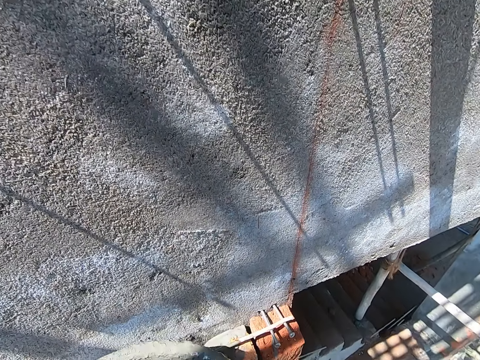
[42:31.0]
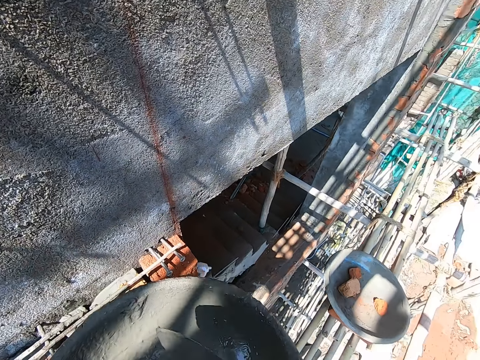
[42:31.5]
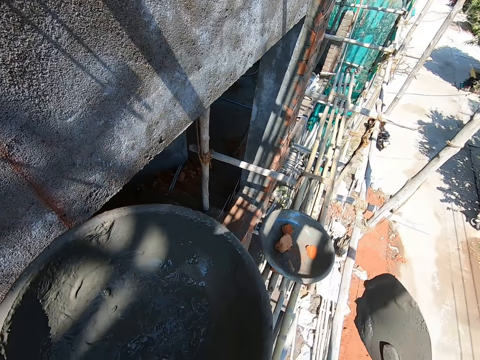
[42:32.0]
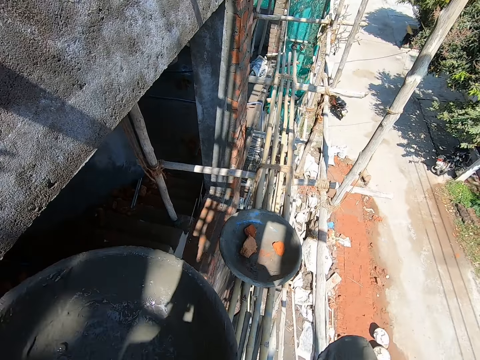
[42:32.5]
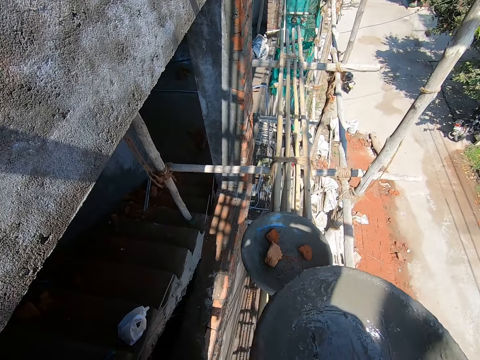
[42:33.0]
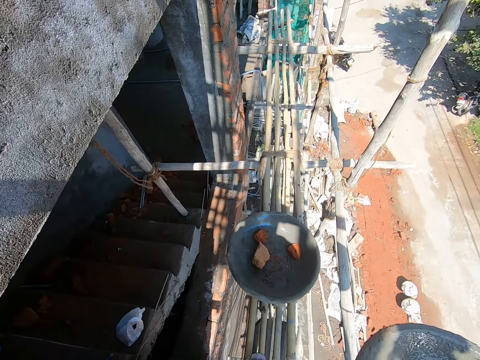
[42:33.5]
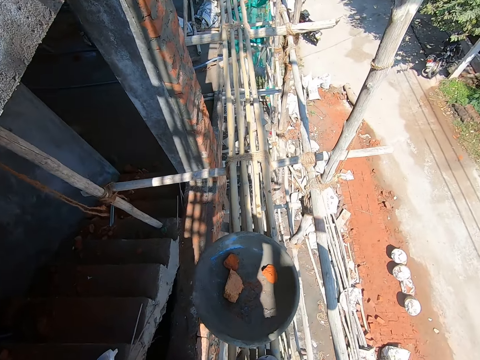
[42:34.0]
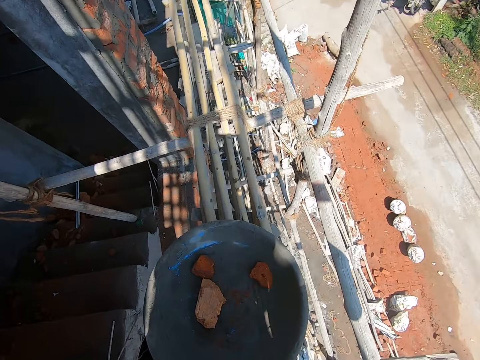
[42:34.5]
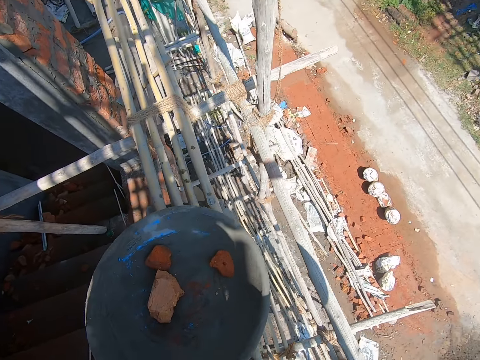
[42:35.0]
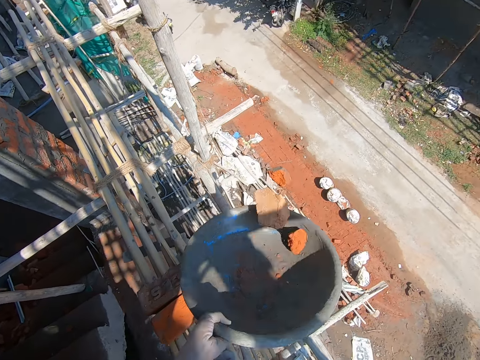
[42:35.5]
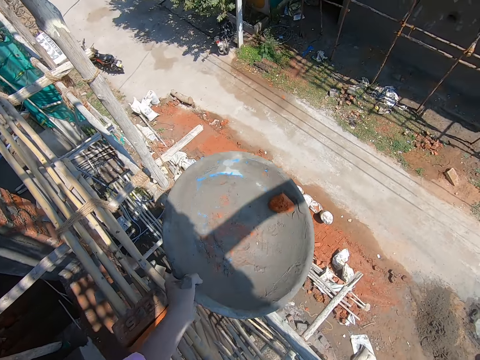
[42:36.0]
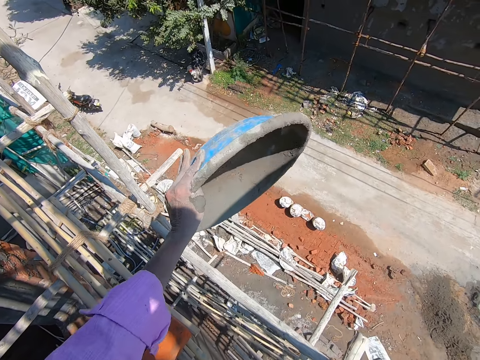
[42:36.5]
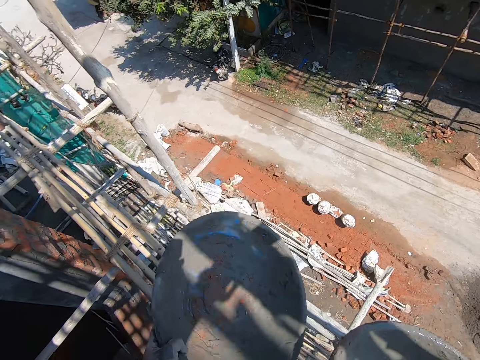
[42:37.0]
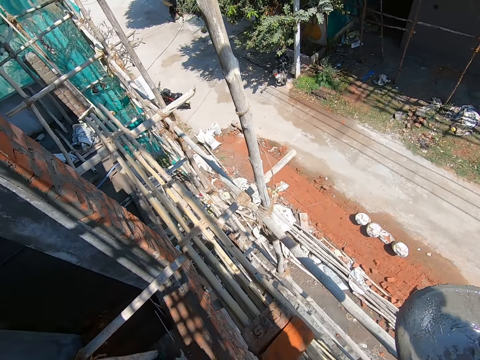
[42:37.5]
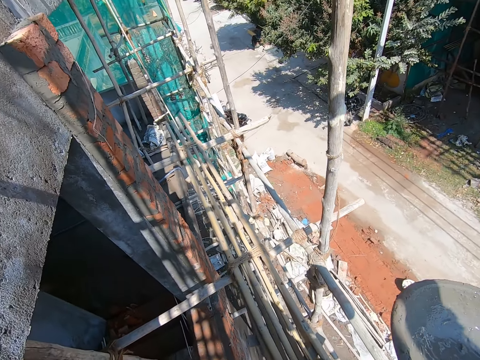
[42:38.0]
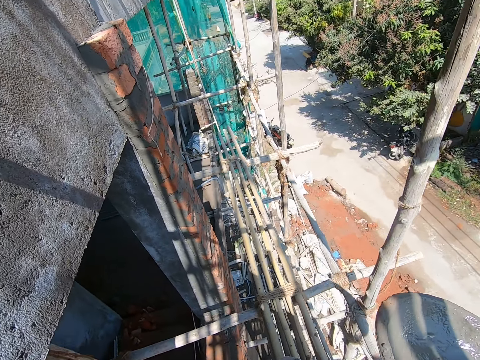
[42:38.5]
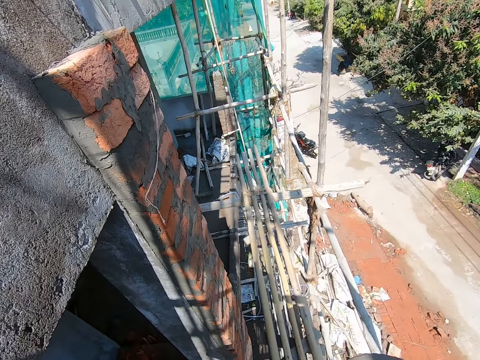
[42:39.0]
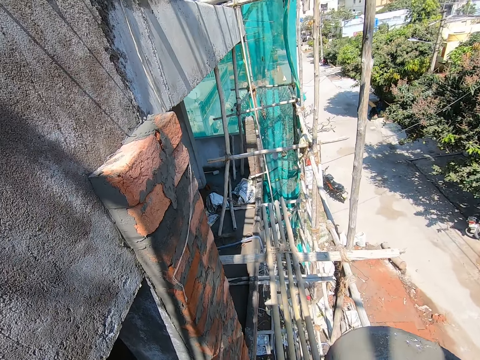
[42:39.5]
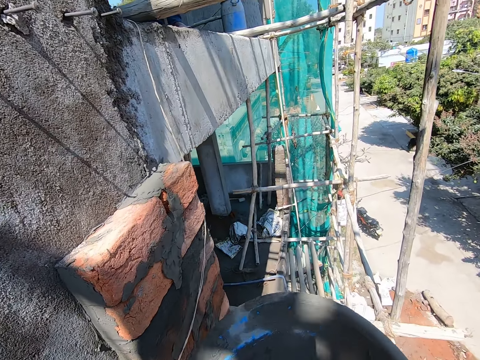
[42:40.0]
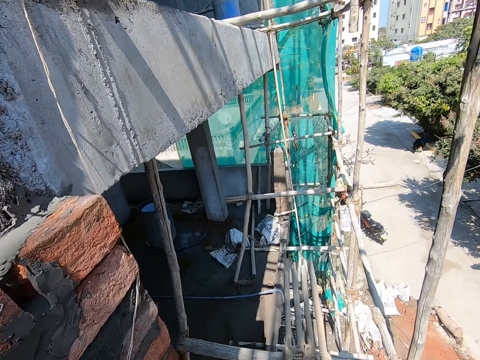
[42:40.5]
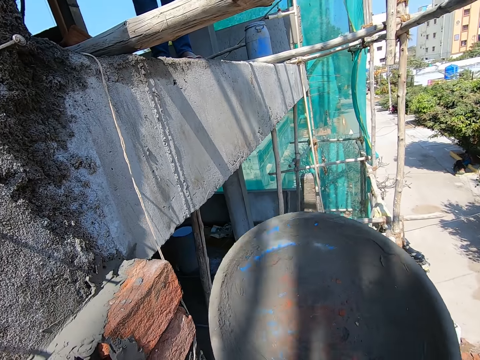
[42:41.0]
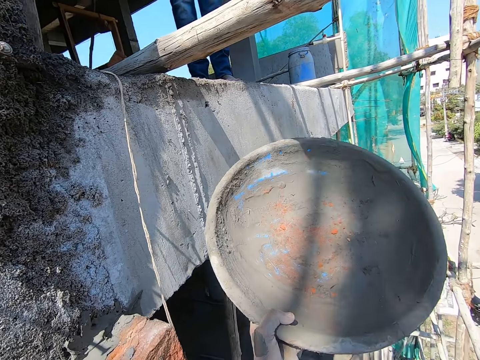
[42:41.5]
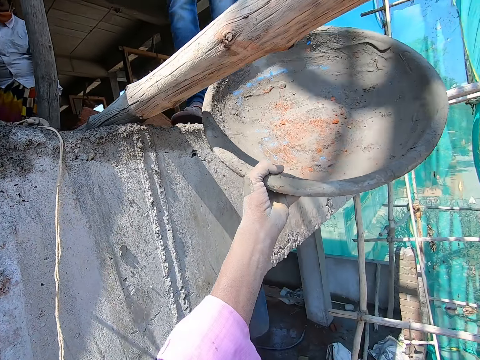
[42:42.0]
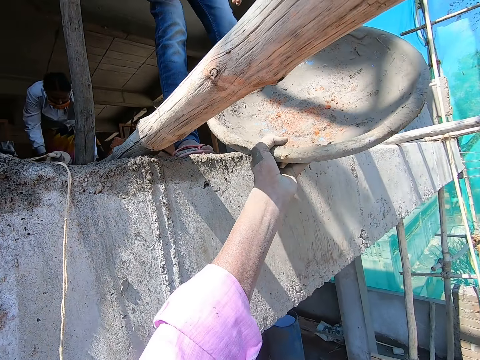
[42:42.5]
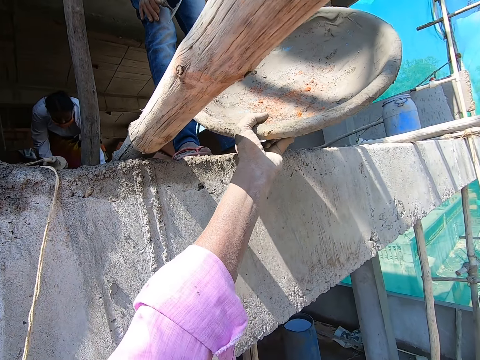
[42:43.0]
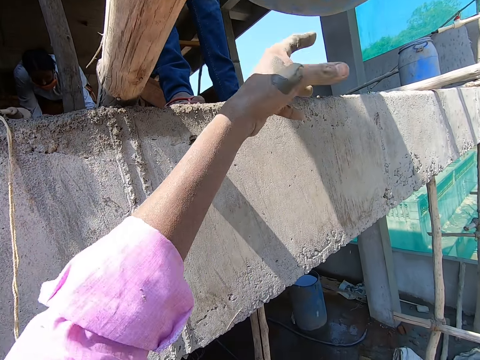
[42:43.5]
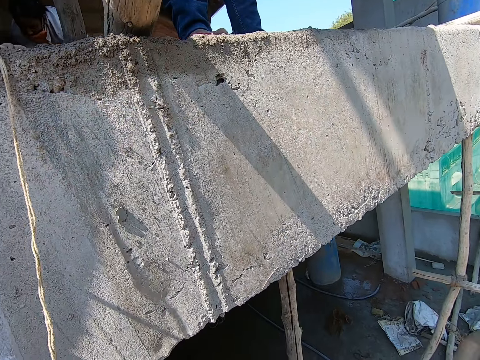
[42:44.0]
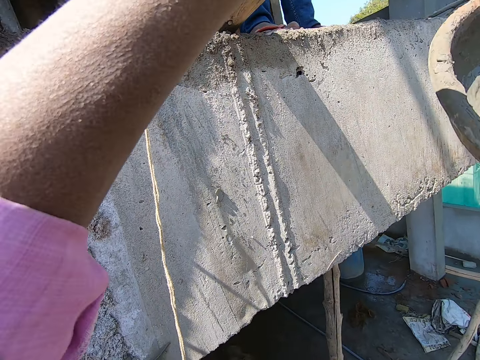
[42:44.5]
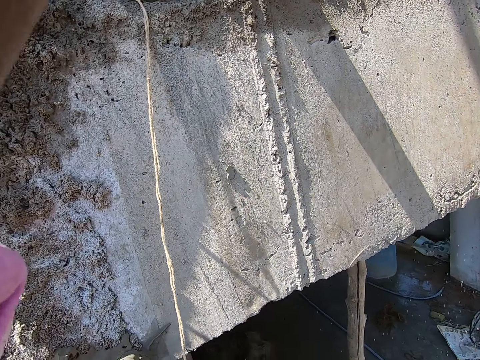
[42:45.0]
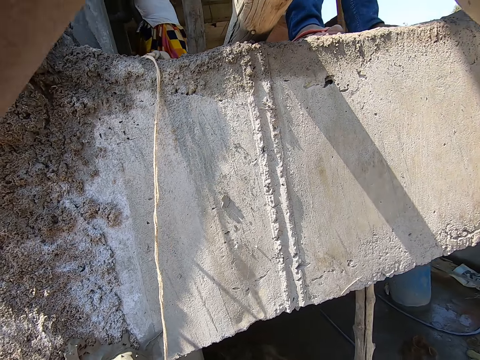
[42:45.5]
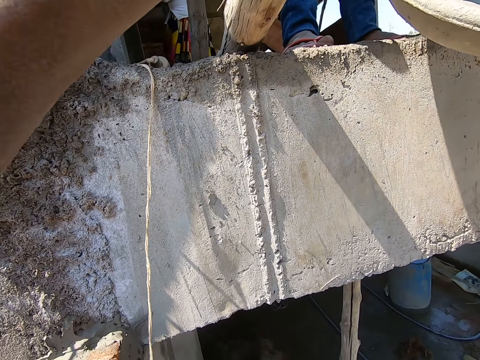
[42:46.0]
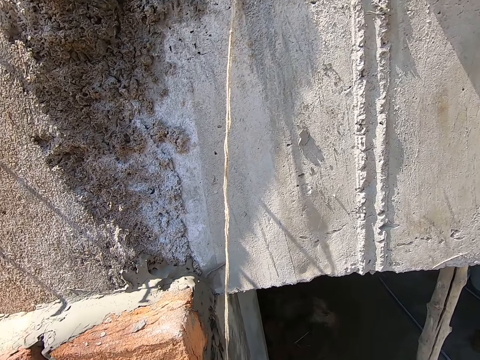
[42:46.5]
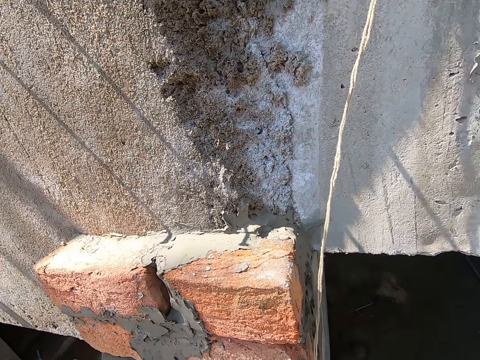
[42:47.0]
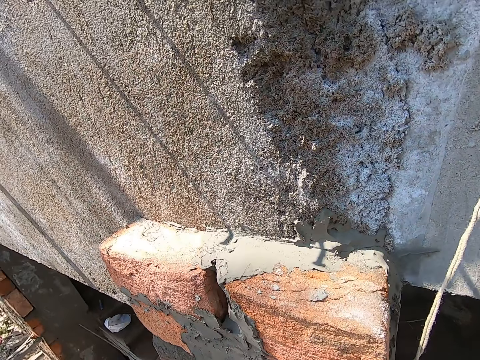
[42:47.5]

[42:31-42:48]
The camera wearer passes the head pan to his right hand. He picks up the head pan on the brick on the bamboo woods with his left hand. He throws the bricks in the head pan on the floor with his left hand. He interacts with a man. He passes the head pan to the man with his right hand. The man collects the head pan from the camera wearer with his left hand.

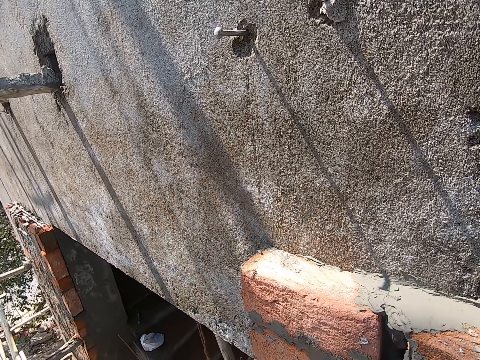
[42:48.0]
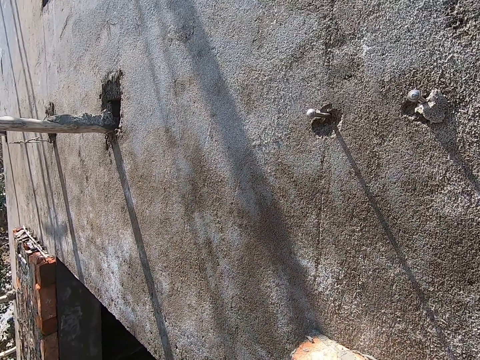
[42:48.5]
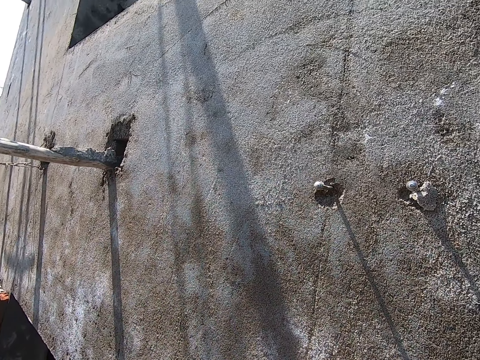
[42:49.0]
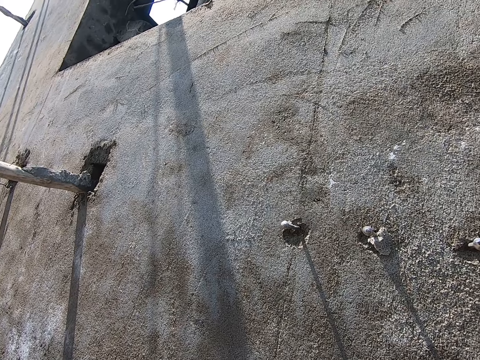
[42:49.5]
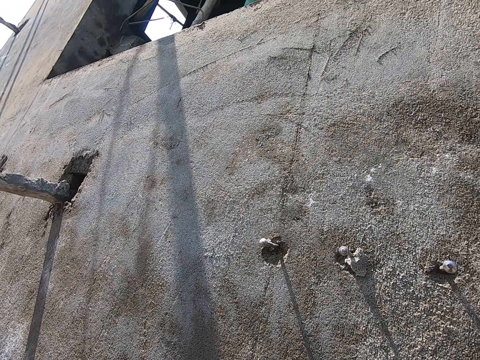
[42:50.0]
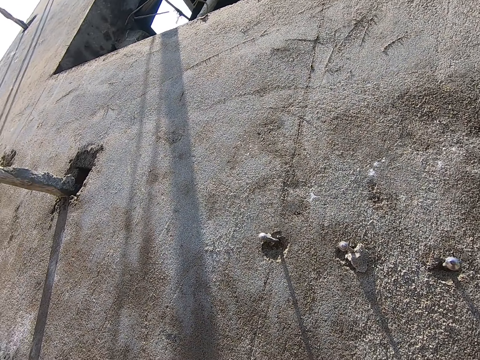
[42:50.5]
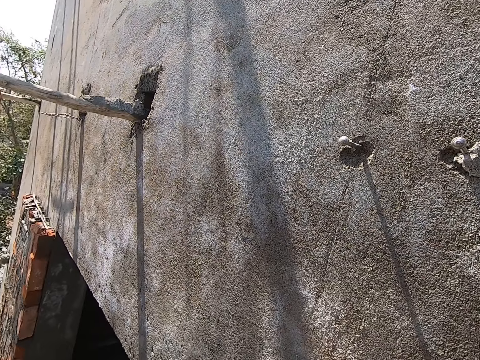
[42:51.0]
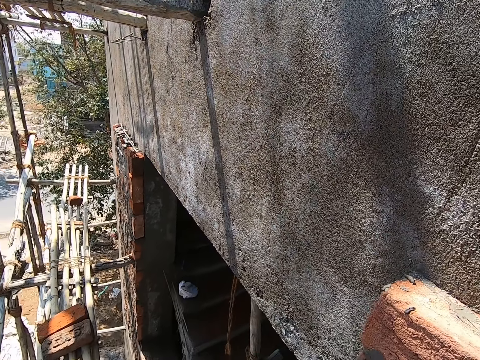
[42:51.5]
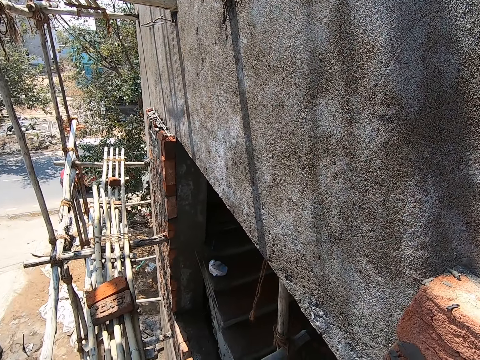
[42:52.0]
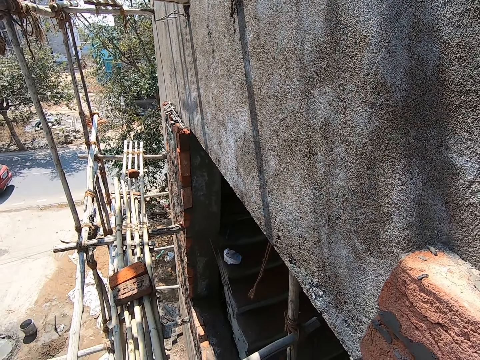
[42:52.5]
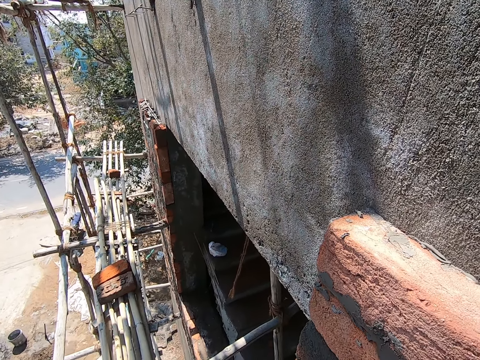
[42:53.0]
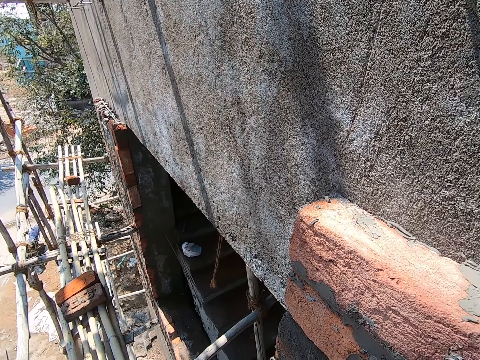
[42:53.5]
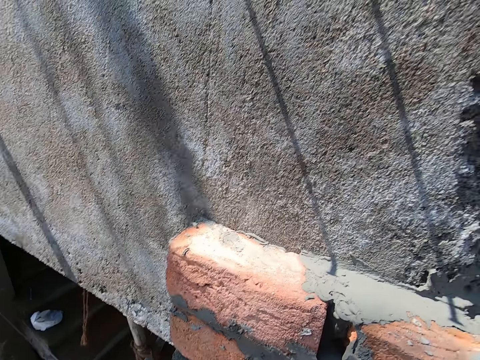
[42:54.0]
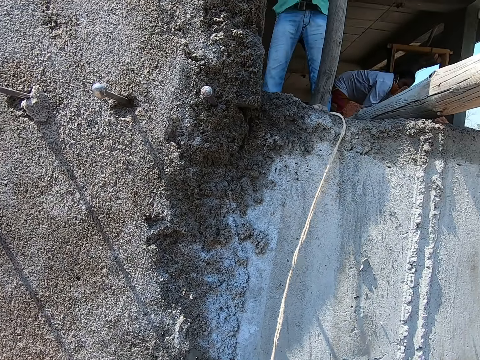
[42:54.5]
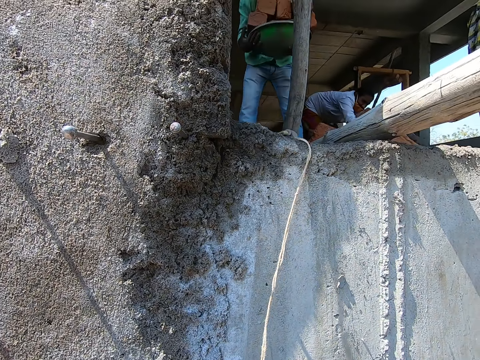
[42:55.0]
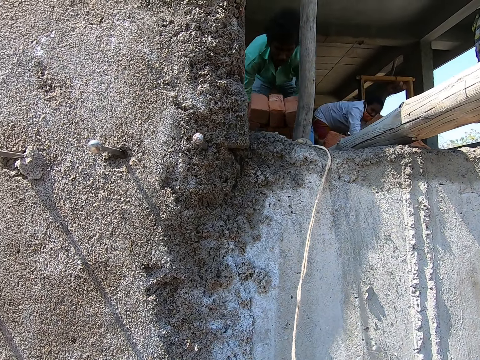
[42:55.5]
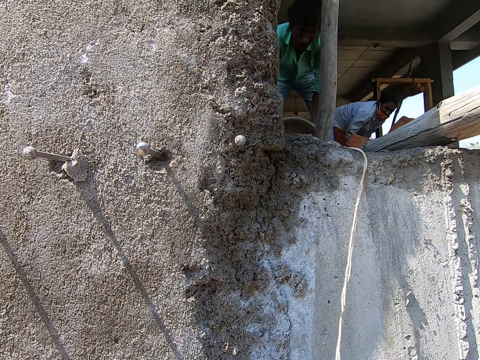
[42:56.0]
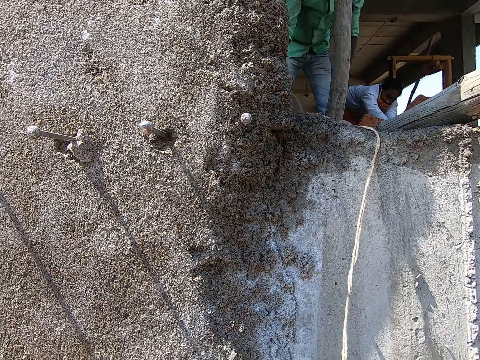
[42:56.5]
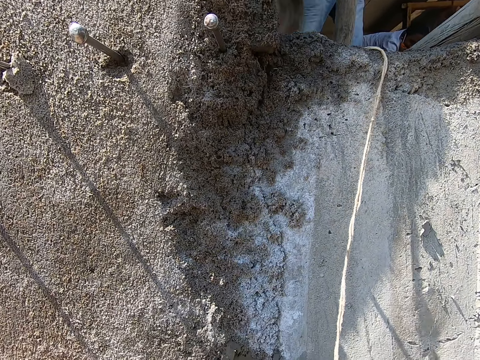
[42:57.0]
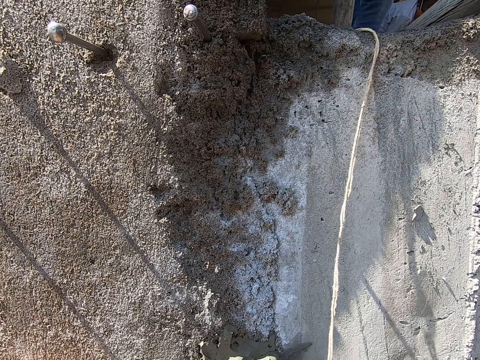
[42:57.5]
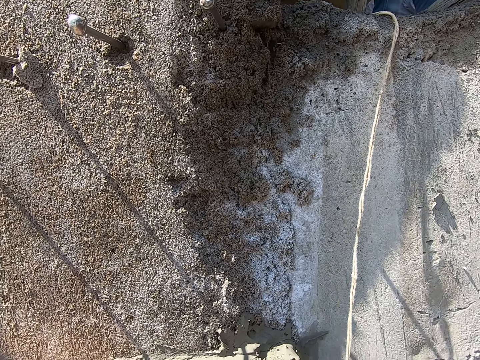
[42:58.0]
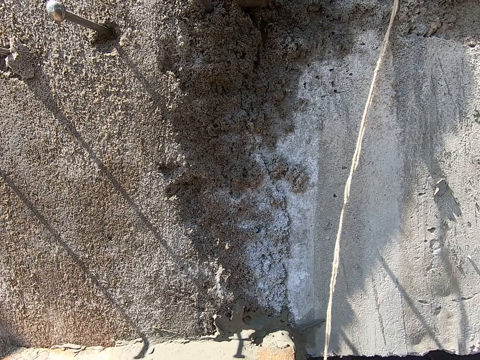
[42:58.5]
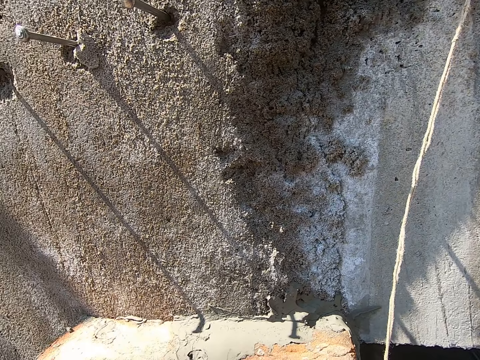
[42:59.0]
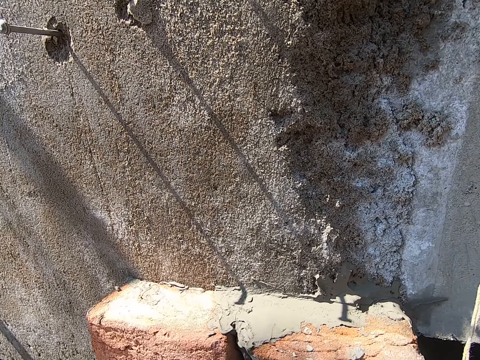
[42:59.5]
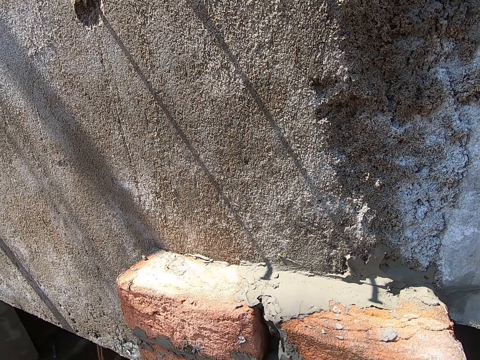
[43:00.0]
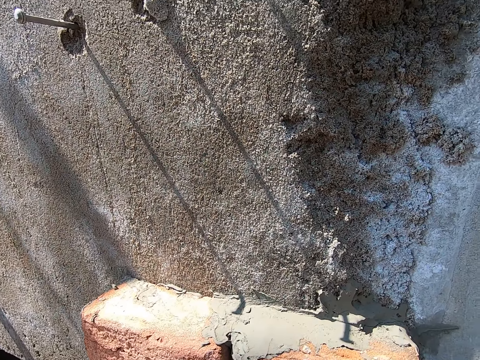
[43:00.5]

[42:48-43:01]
A man packs some cement with a trowel in both hands. Another man drops some bricks on the floor from a head pan with both hands.
